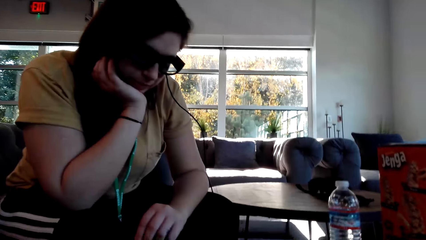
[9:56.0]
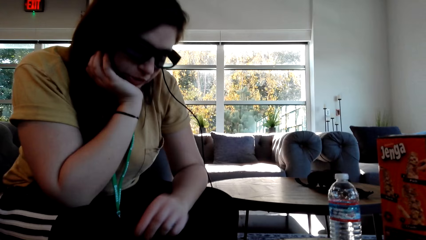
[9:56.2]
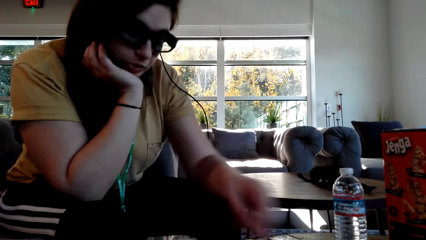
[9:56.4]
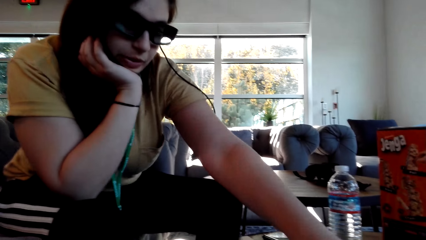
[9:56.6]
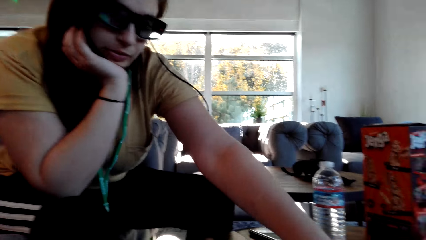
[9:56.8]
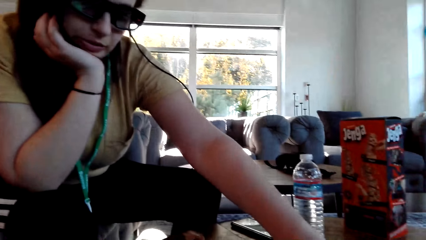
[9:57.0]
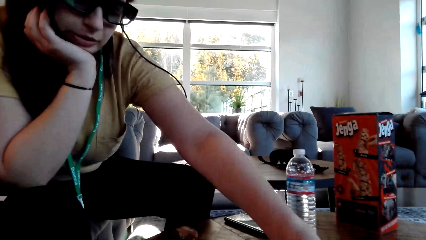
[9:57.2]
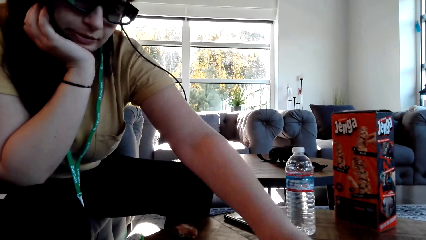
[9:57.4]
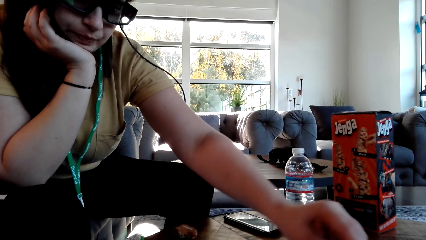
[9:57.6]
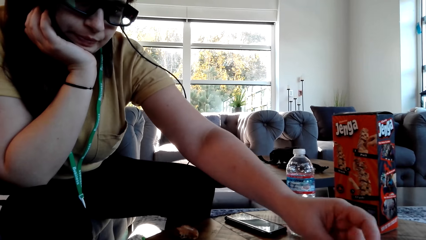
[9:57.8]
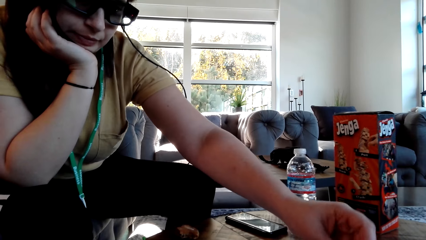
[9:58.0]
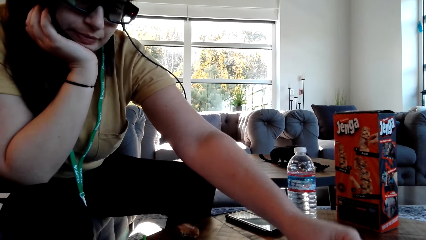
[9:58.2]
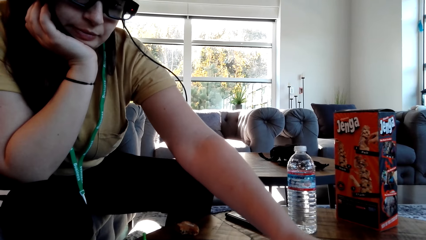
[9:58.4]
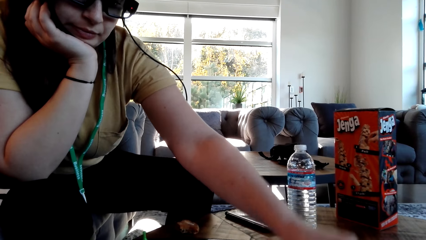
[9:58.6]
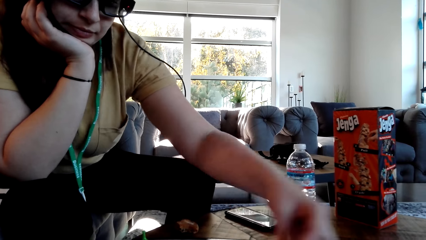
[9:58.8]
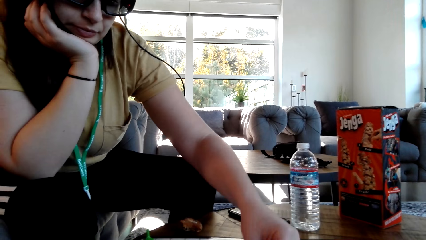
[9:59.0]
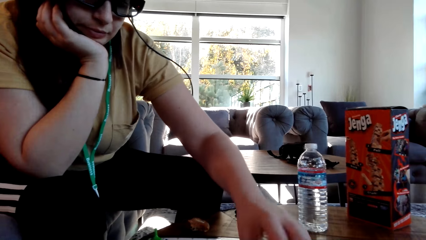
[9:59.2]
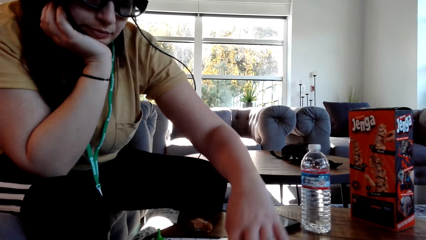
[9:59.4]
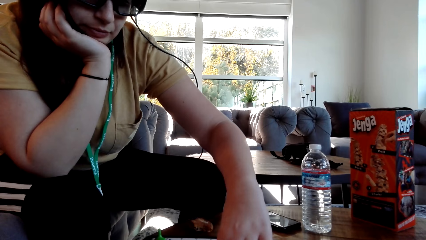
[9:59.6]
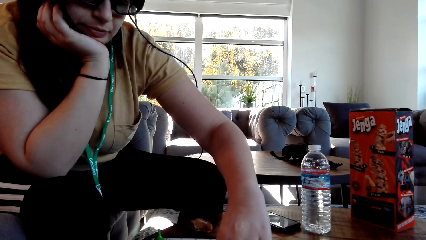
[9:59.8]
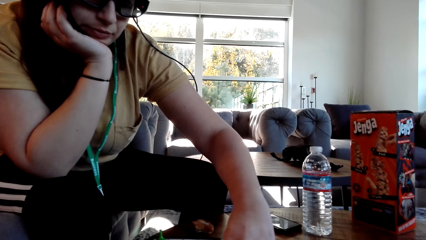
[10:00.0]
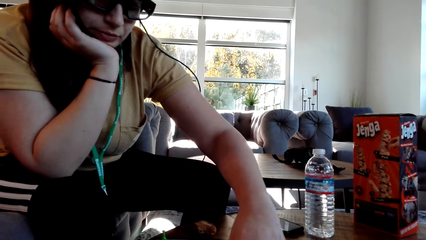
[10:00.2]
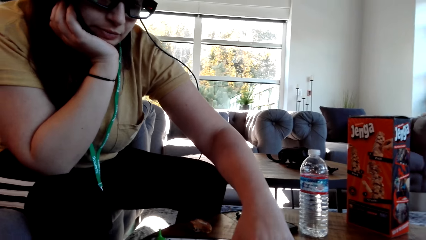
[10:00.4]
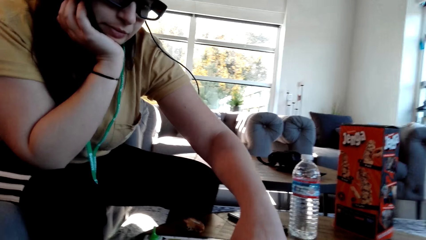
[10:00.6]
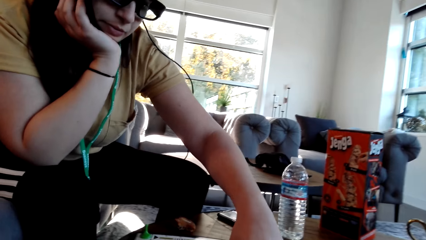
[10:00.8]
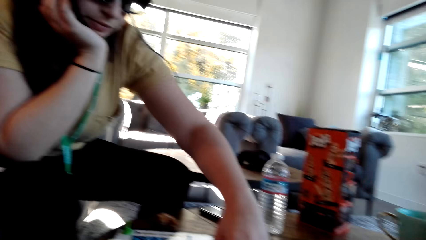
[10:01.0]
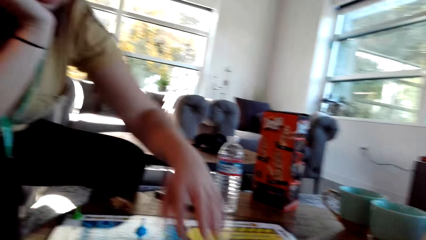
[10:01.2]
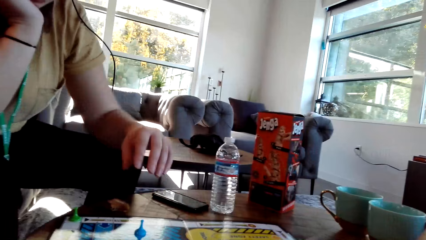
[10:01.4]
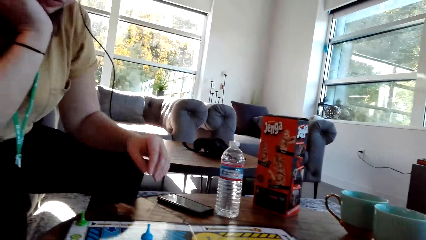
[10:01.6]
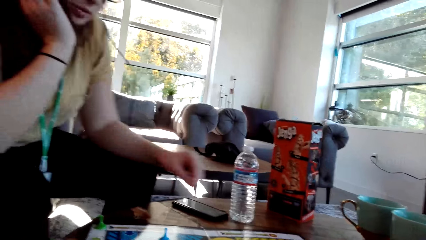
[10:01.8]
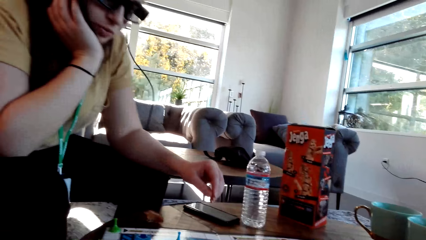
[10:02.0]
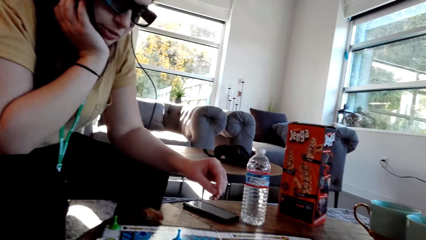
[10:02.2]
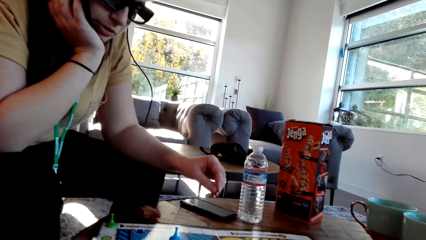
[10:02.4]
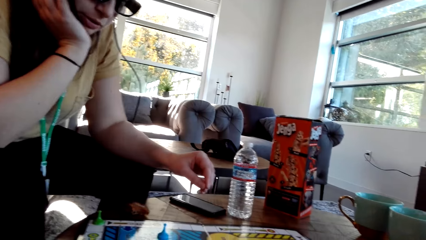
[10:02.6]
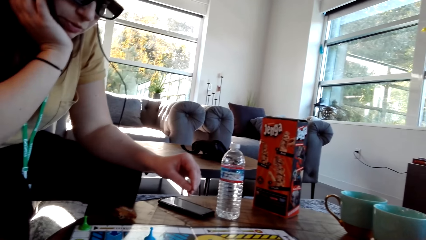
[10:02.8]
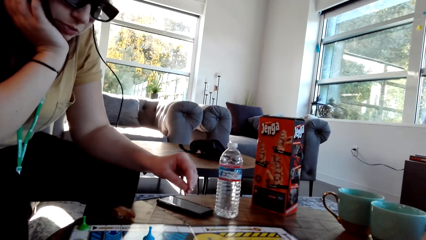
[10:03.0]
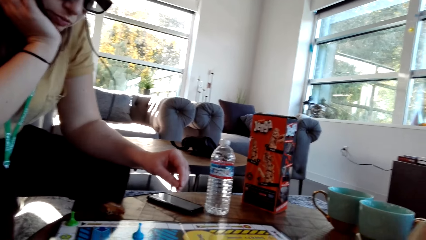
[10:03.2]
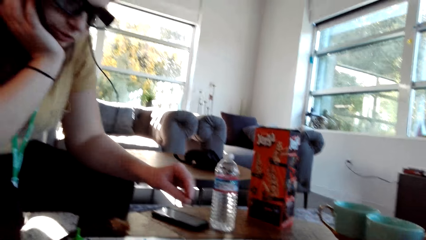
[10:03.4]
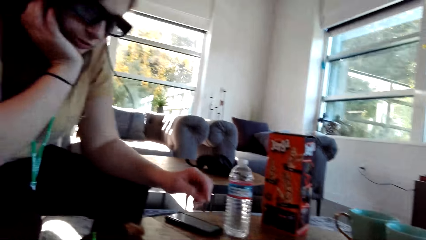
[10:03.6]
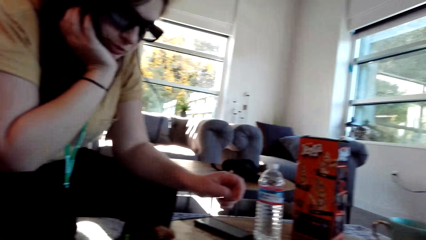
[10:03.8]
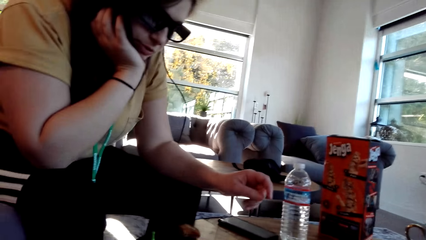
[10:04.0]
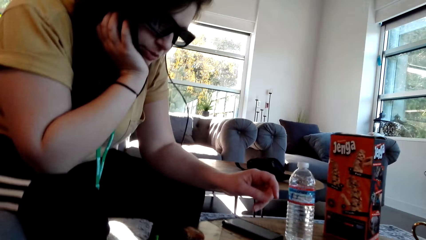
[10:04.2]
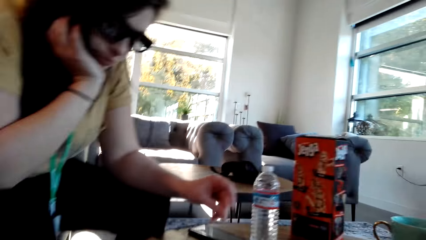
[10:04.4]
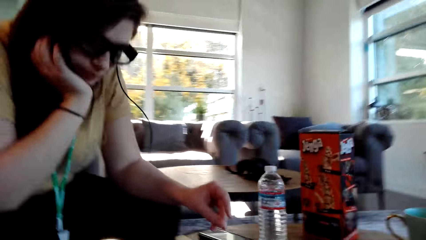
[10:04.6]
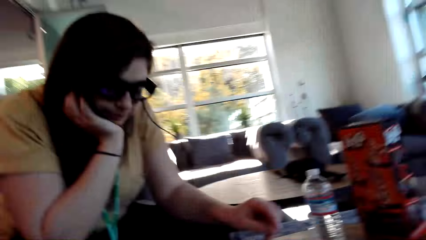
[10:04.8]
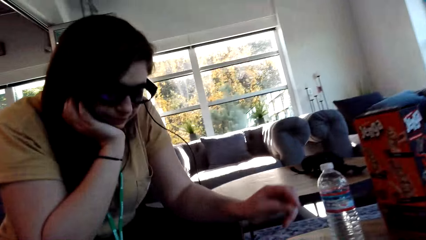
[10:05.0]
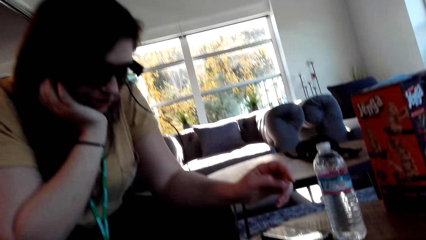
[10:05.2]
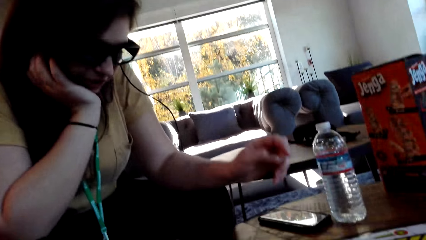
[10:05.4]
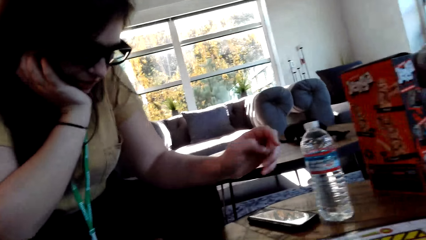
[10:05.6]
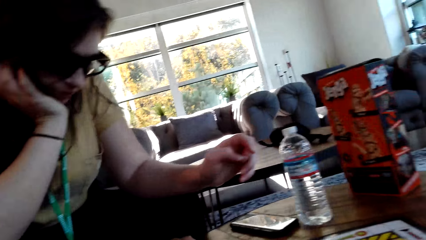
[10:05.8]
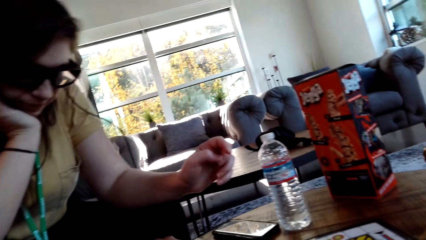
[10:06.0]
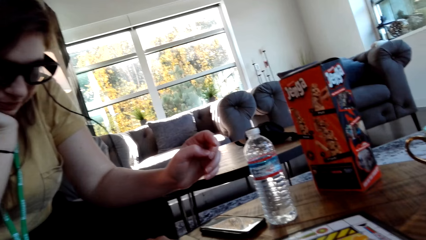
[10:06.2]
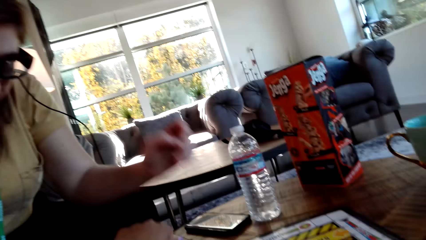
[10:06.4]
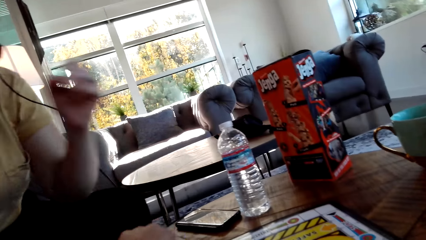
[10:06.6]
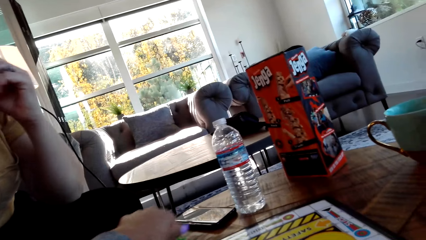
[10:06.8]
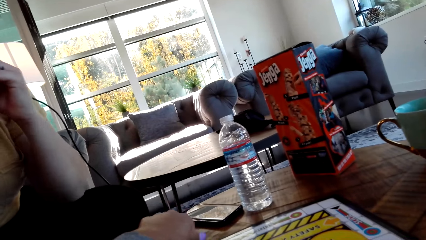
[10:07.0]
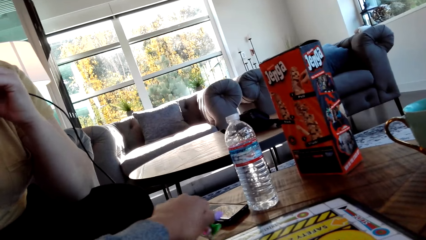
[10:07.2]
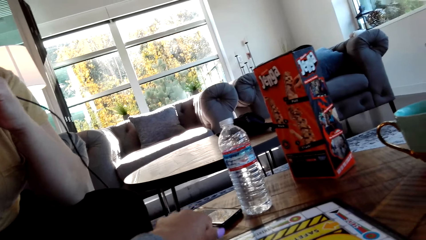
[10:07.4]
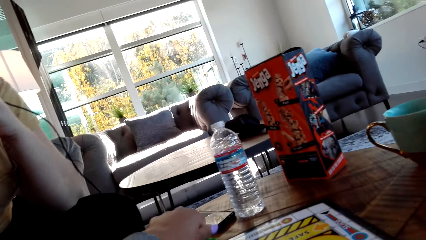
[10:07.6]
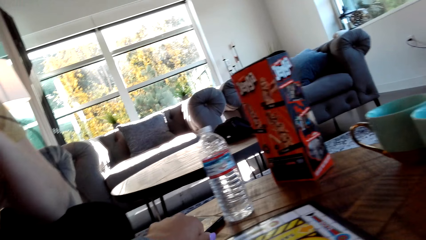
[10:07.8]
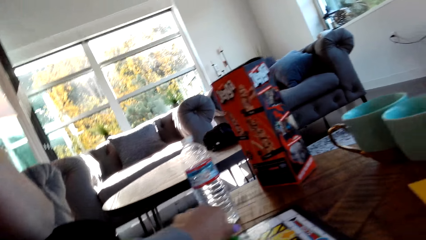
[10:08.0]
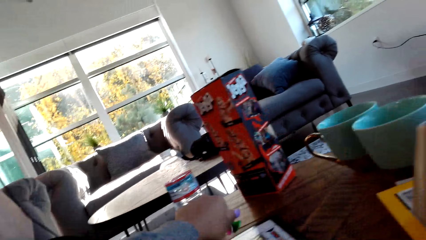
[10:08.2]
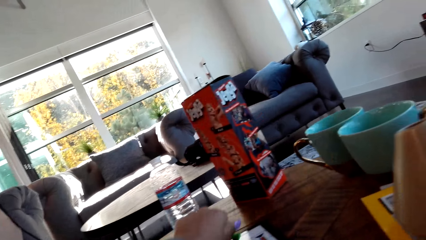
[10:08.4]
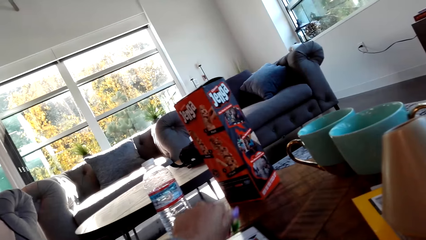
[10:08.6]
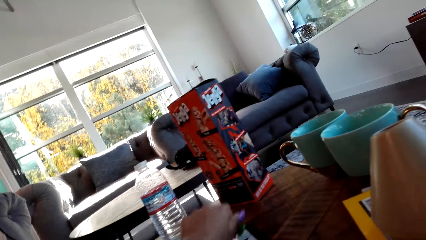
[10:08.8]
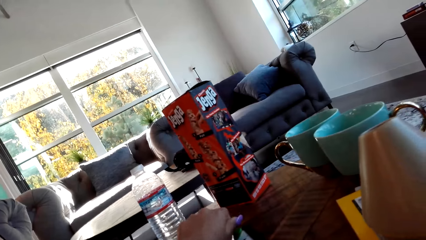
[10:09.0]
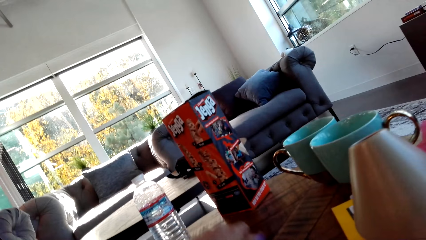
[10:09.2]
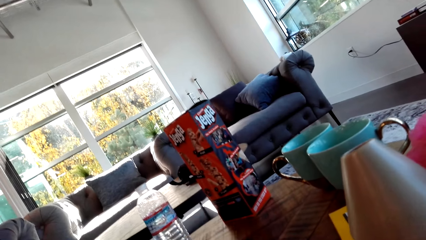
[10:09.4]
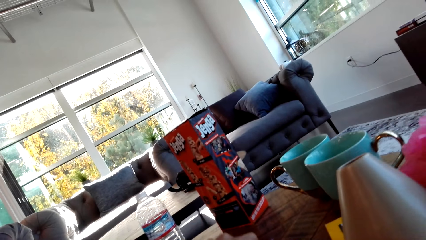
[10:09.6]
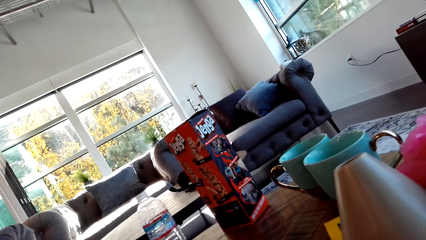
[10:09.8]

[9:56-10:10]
The woman holds her chin with her right hand. The camera wearer moves the pawn on the game board. They put the chip on the game board.

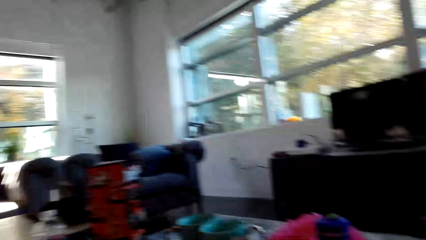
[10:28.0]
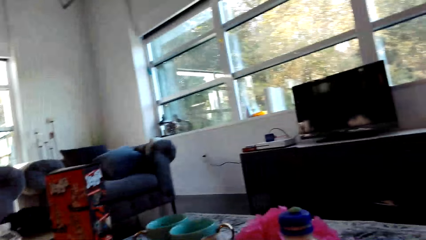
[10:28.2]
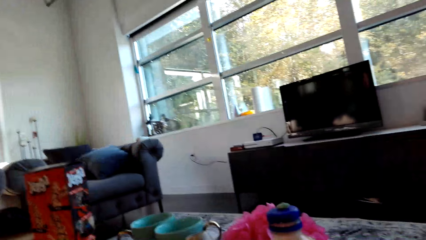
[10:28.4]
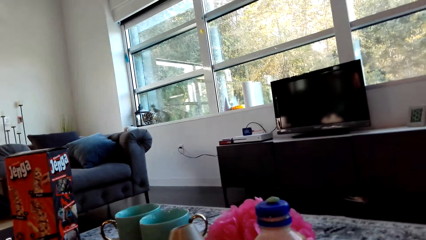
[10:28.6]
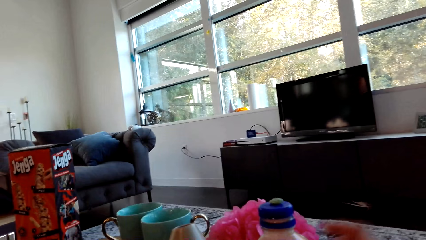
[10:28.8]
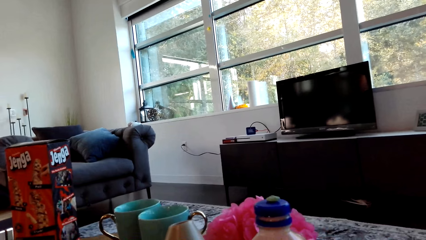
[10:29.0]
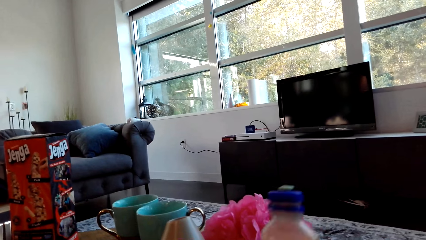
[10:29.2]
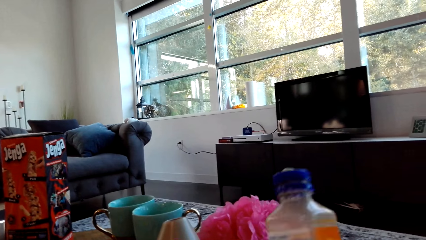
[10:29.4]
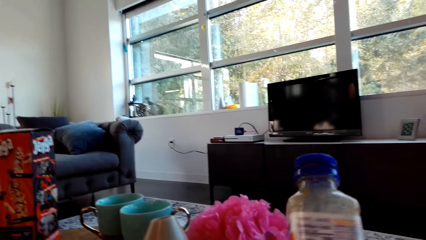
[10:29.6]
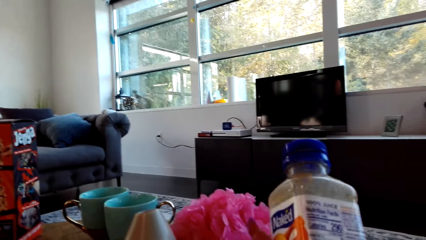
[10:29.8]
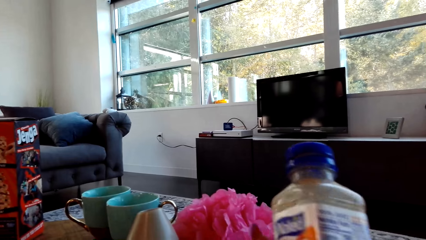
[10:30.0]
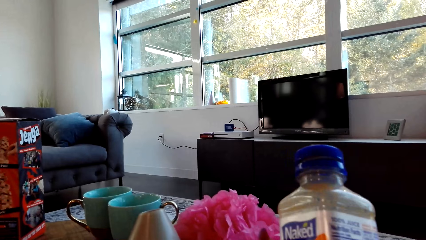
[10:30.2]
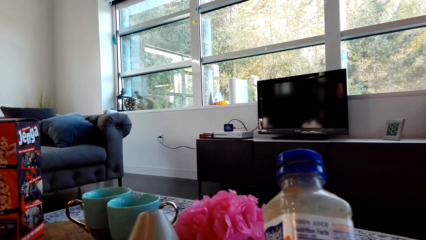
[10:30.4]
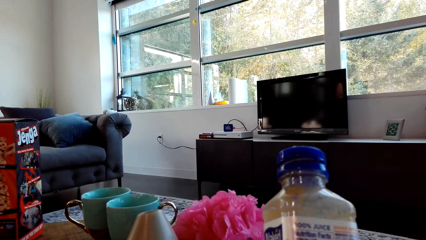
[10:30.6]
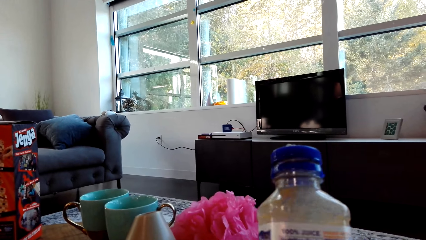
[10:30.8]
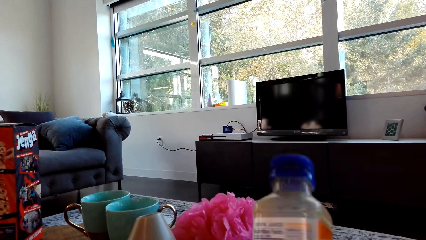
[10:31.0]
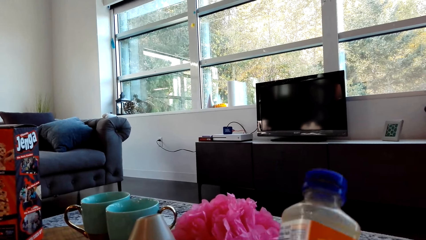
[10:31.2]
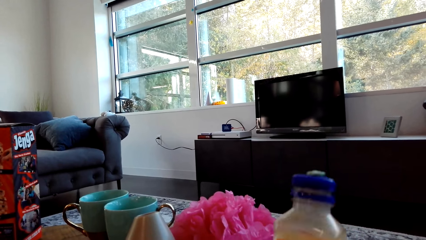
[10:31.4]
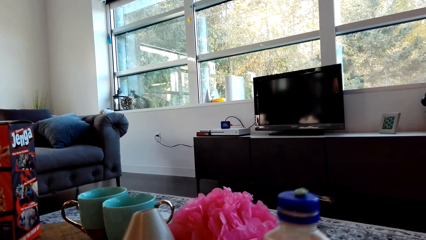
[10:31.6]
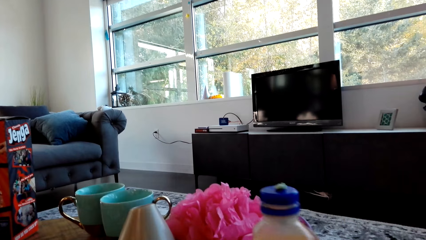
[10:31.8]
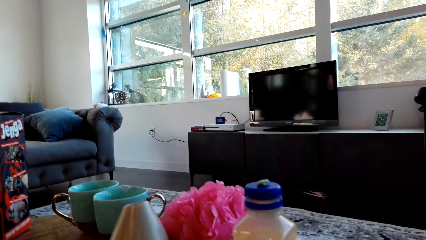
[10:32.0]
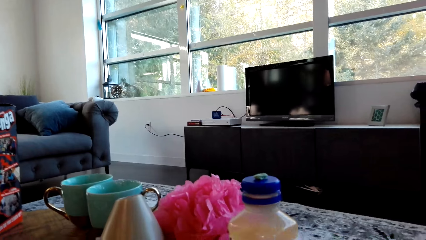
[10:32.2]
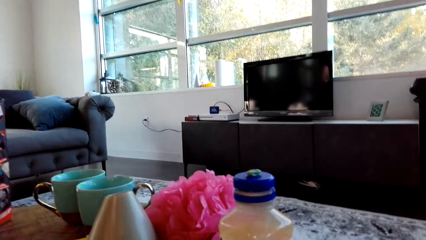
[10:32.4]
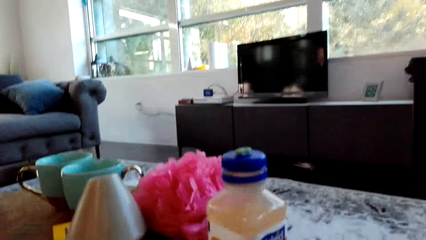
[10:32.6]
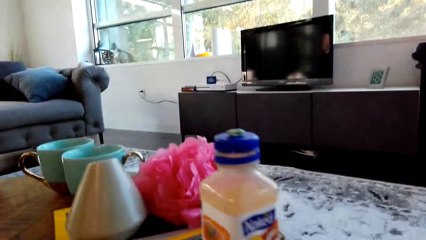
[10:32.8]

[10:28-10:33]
The camera wearer lifts up a bottle of a beverage. They put the bottle on the table.
